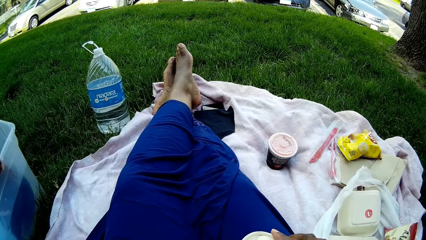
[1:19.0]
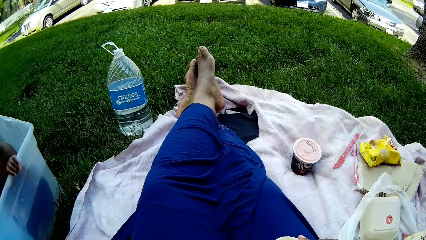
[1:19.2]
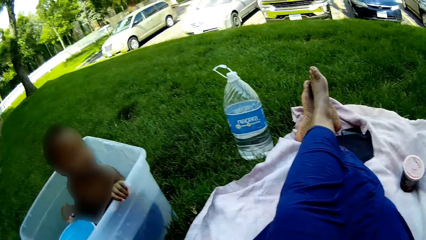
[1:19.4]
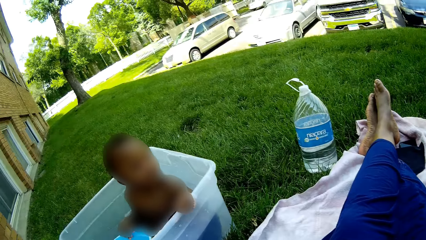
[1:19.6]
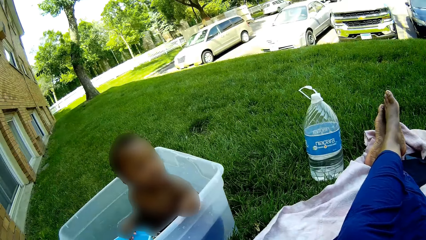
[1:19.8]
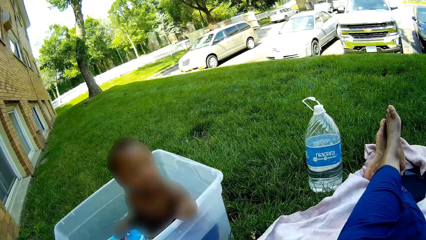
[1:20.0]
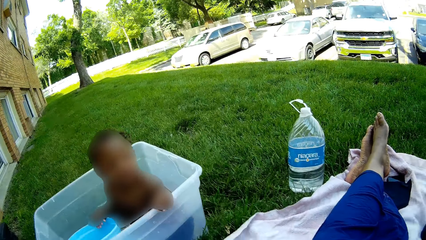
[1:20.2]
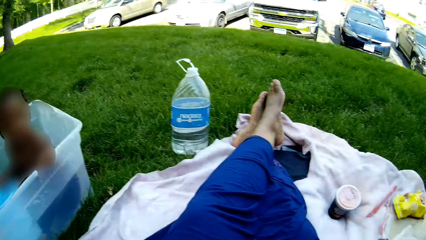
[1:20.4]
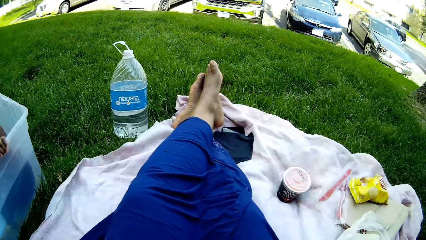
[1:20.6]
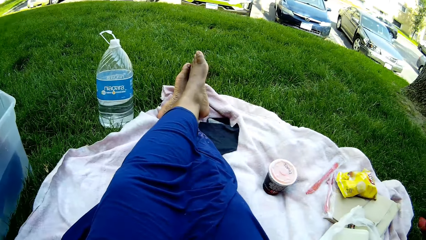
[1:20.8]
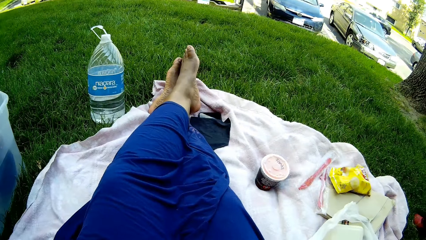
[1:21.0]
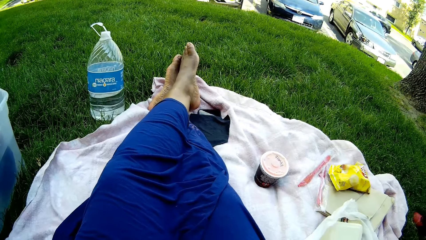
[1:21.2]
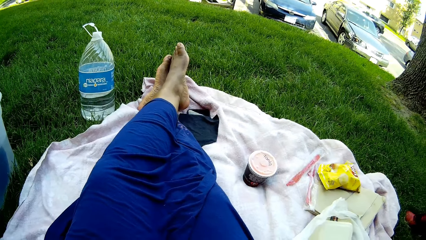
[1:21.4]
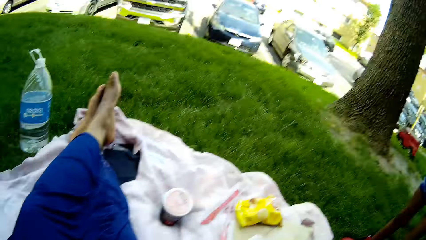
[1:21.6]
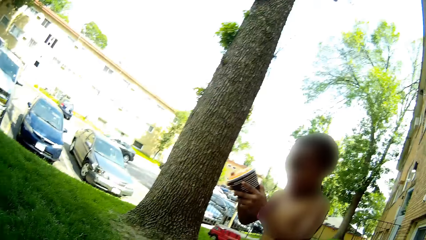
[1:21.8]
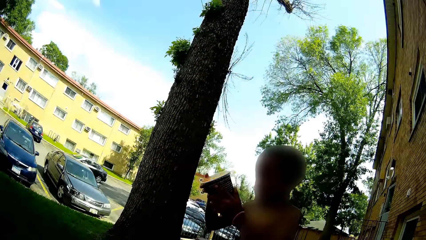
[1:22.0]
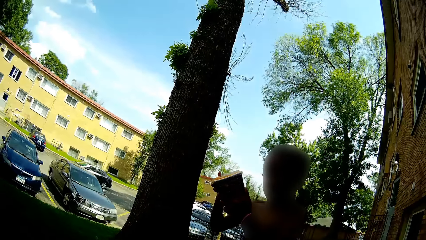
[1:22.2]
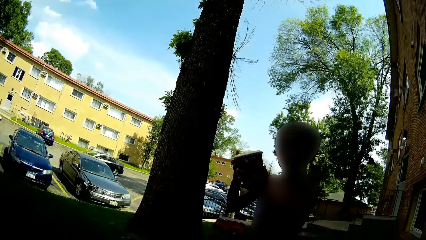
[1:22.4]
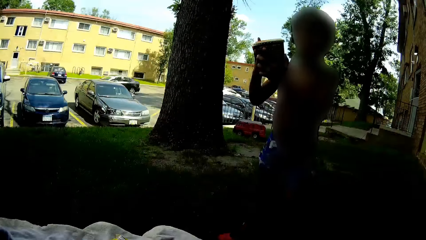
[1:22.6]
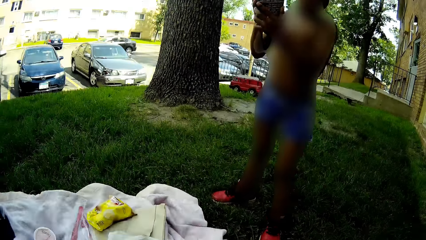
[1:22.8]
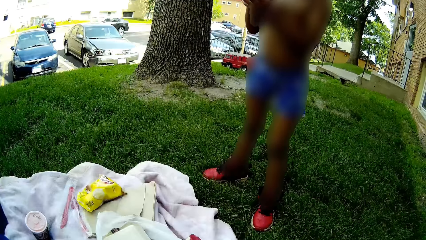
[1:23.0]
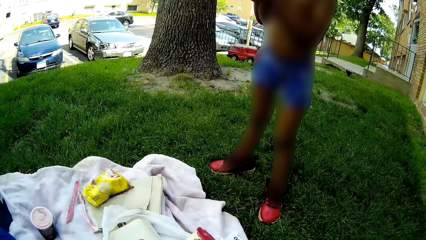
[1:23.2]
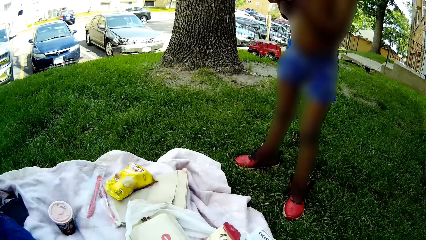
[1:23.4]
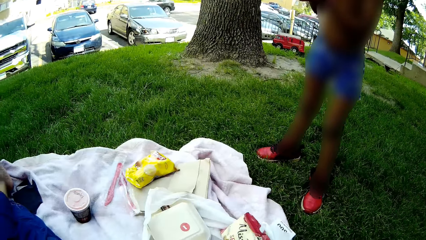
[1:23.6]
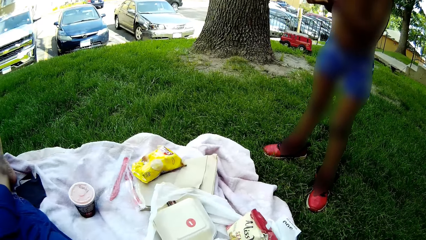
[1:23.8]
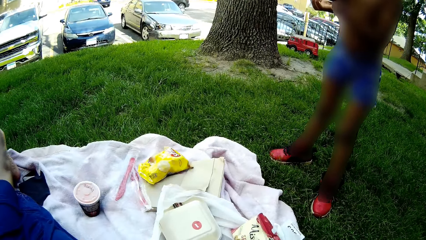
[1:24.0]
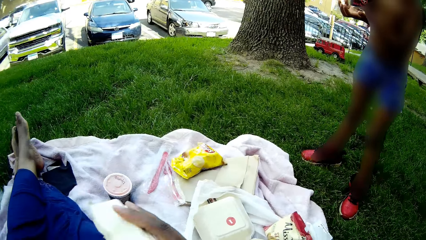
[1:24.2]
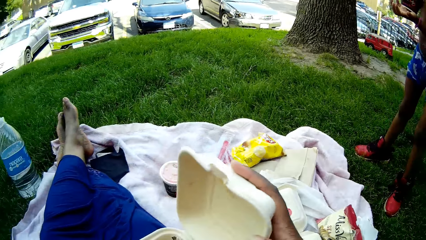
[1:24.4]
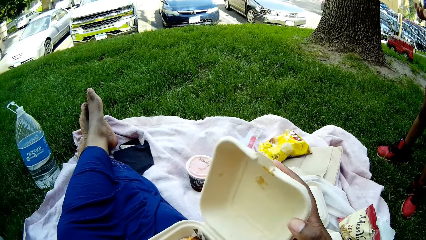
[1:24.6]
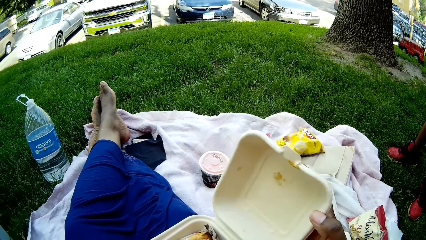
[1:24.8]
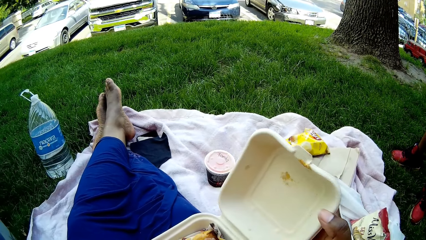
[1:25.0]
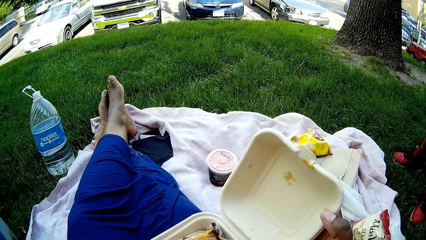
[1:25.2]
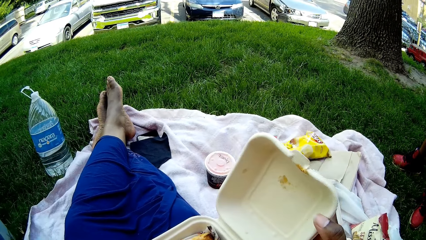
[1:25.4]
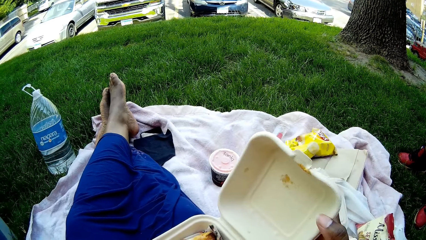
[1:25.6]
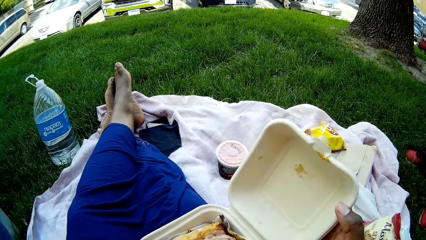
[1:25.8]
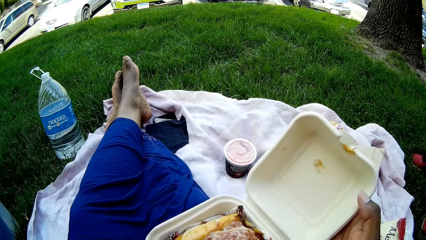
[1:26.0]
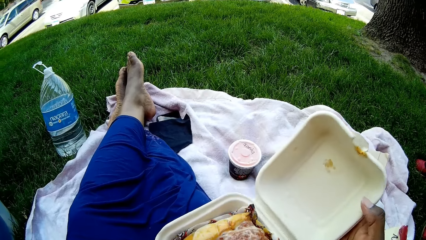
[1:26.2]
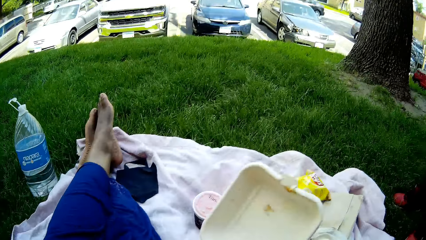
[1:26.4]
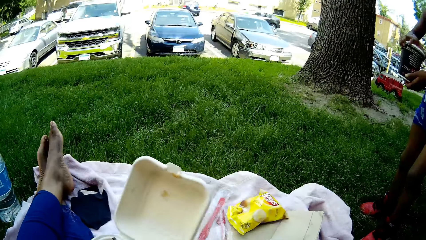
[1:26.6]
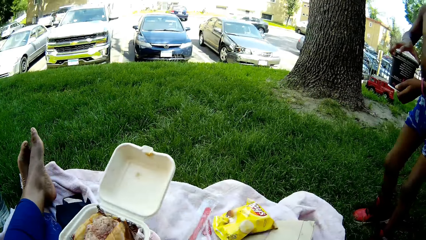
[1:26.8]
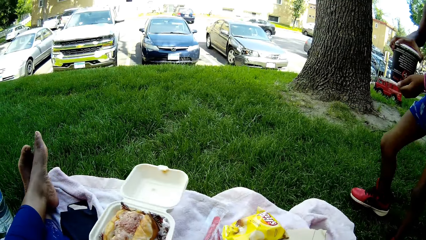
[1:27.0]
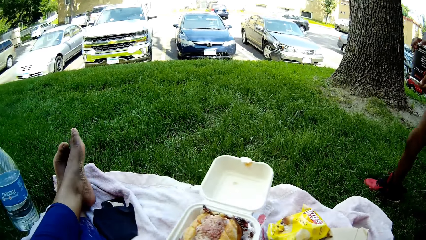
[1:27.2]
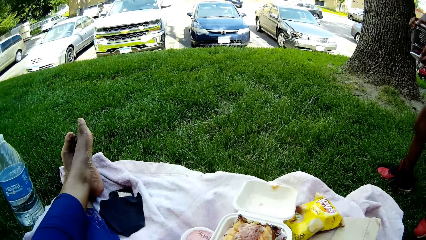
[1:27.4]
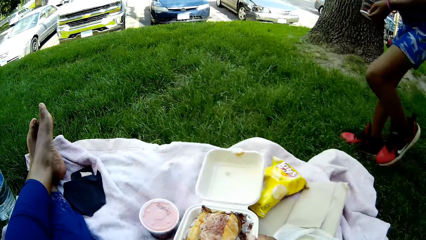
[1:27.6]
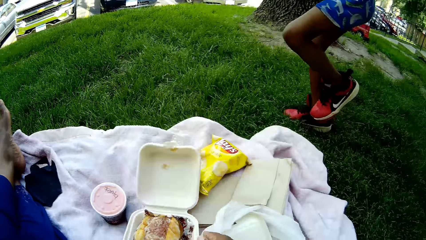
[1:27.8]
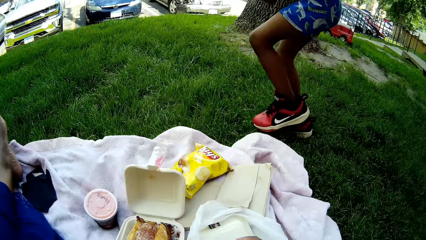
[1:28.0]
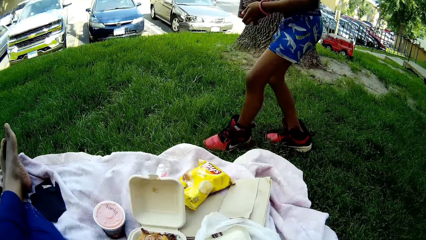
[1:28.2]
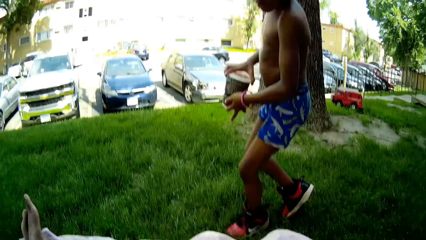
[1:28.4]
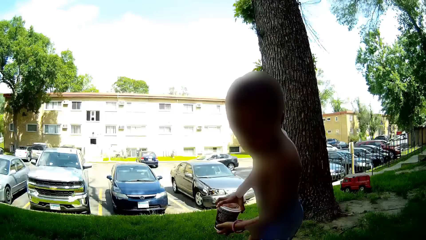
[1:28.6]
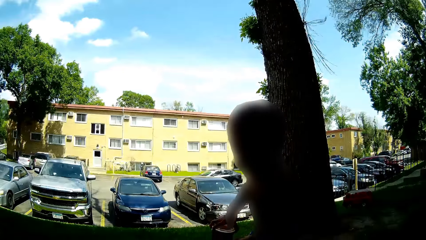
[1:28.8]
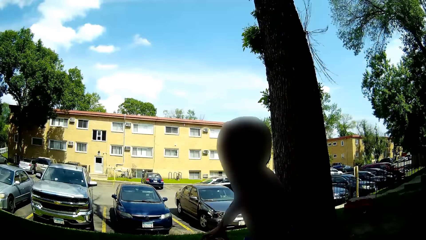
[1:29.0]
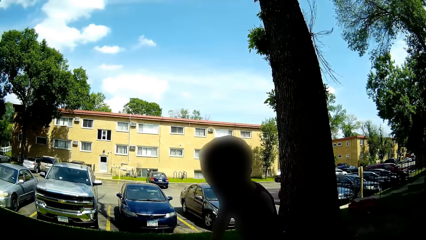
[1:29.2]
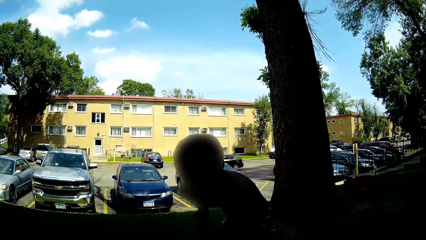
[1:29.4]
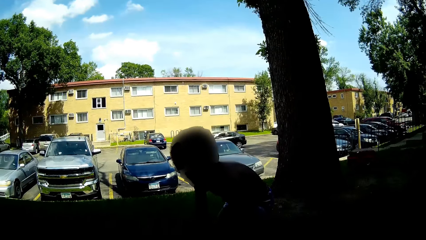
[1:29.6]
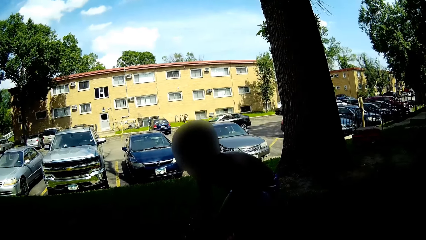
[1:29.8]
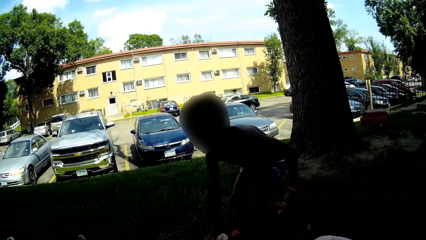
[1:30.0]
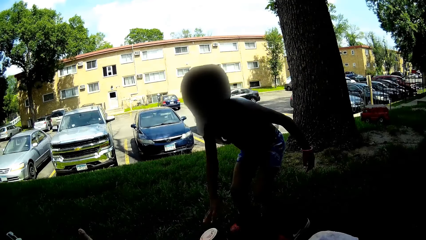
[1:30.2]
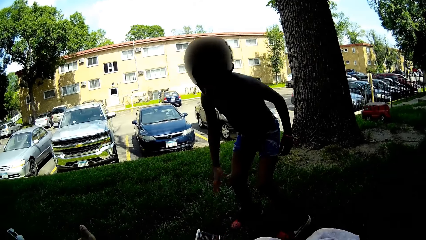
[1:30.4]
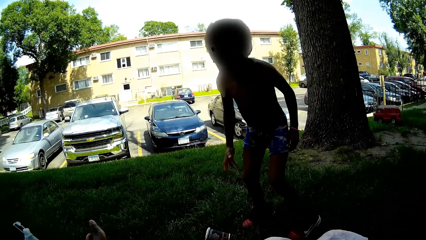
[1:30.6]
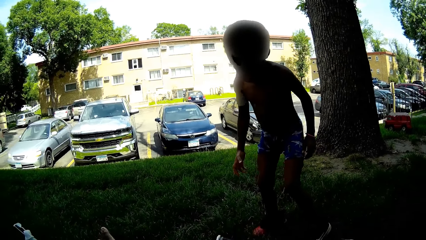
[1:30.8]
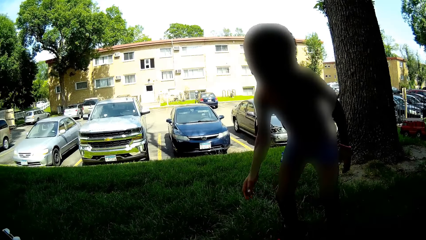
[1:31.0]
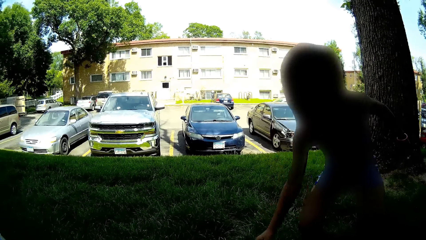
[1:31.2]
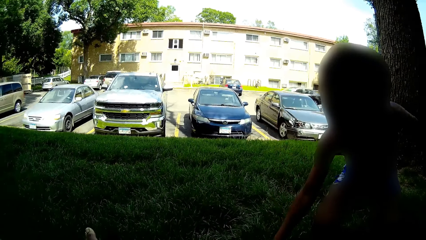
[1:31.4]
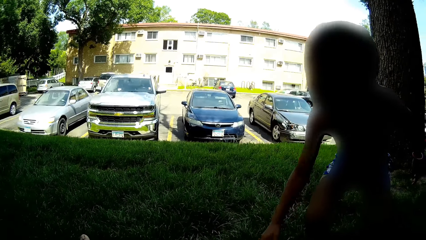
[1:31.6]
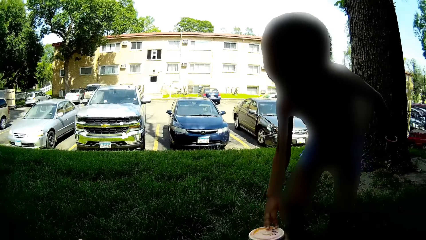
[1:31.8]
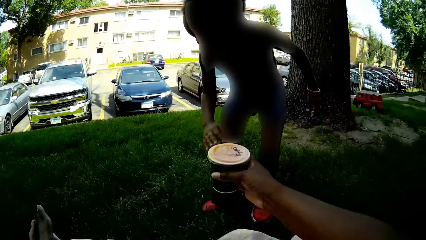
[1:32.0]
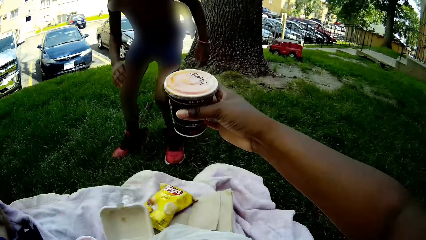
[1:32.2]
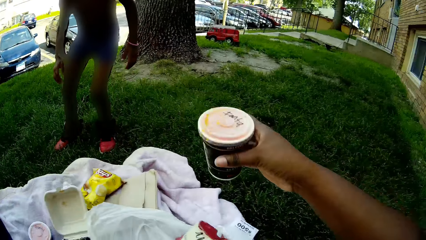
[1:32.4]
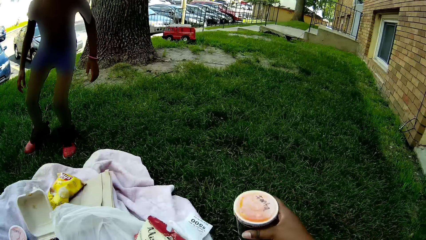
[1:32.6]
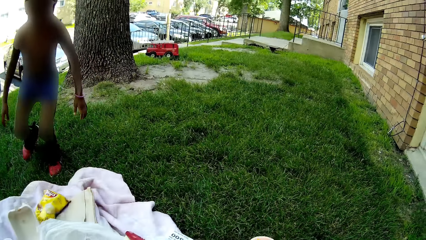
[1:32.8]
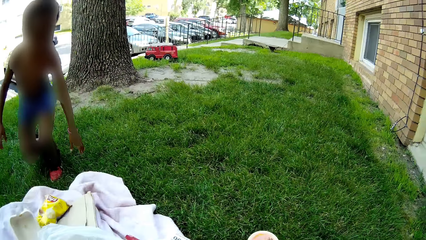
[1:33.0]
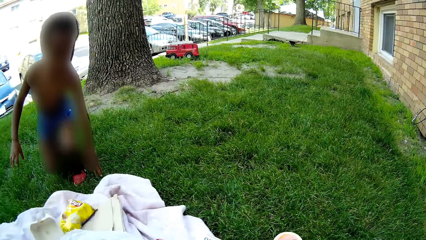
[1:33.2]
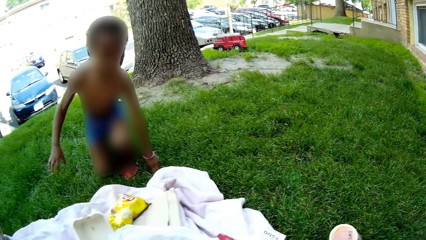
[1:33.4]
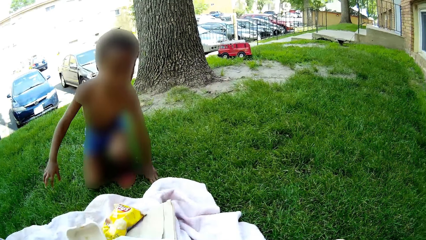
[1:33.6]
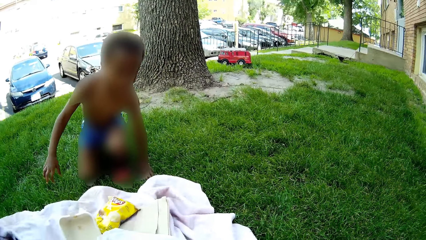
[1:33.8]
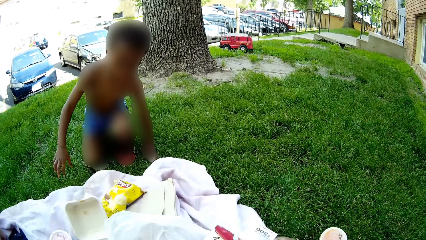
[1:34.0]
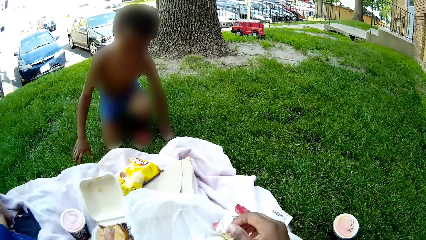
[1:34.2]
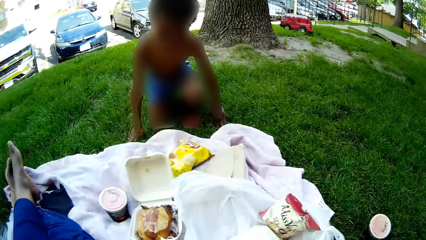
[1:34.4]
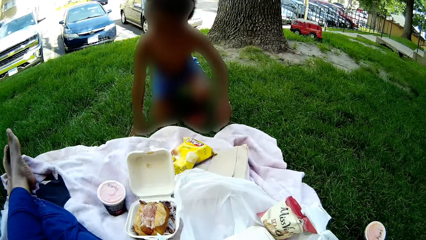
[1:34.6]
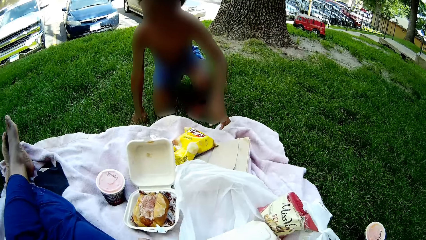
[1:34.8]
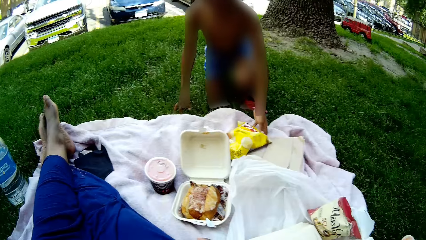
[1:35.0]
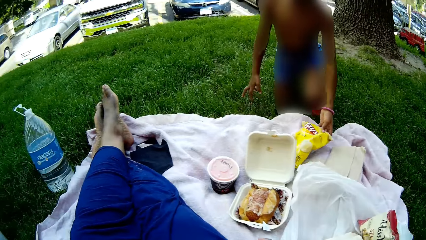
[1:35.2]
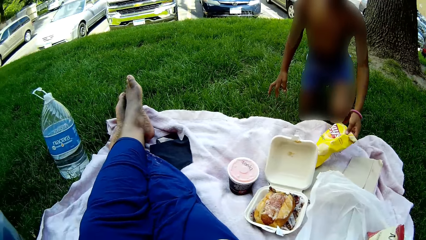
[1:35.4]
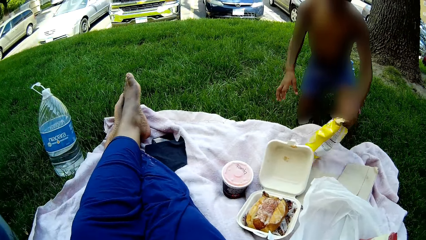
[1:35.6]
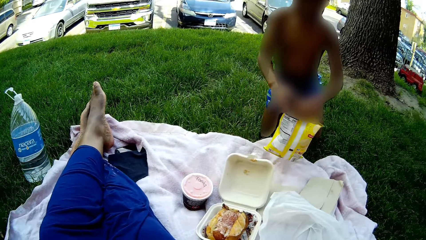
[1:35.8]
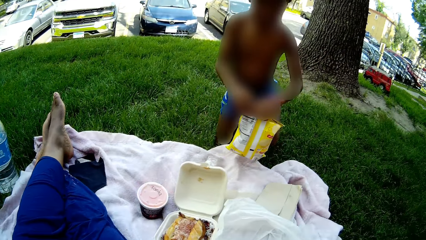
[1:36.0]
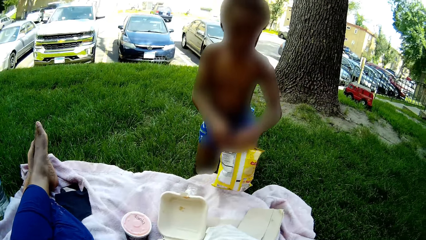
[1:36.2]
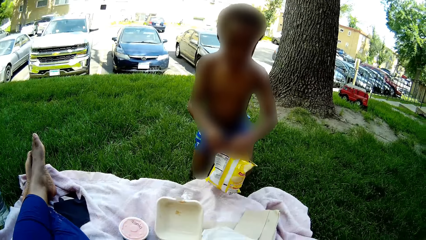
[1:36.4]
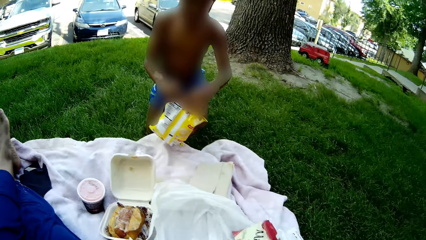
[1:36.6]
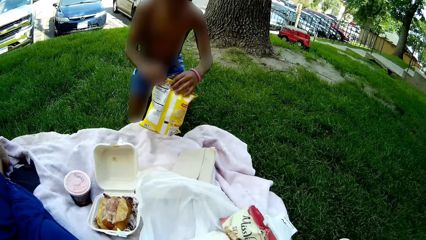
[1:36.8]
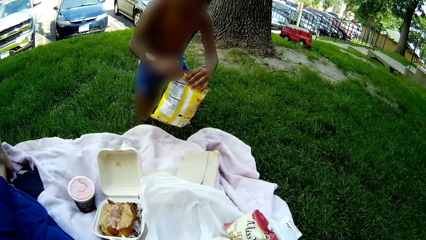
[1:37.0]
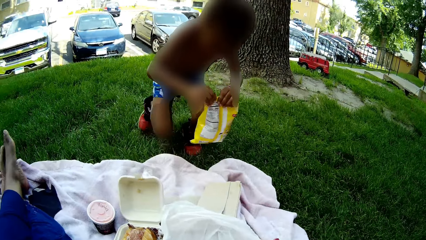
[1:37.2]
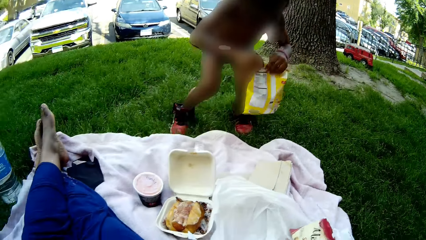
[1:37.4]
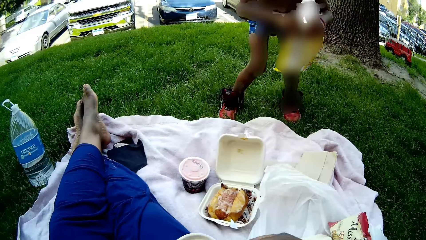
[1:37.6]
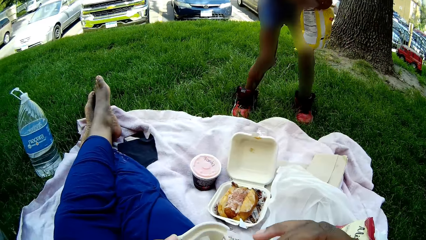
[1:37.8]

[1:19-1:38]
The camera wearer interacts with a baby. The boy holds the cup of soda with both hands. The camera wearer looks at the boy. She opens a take away pack with her right hand. She places the take away pack on the blanket with her left hand. The boy places the cup of soda on the floor with his right hand and throws the tin down. The camera wearer picks up the cup of soda from the blanket with her right hand. She places the cup of soda on the floor with her right hand. She talks to the boy. The boy picks up the pack of Lays chips from the blanket with his left hand and holds the pack of chips with both hands.
